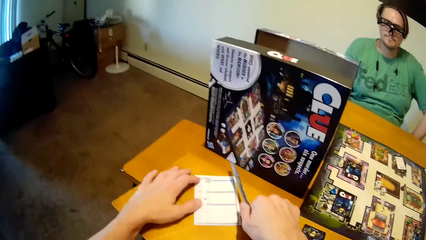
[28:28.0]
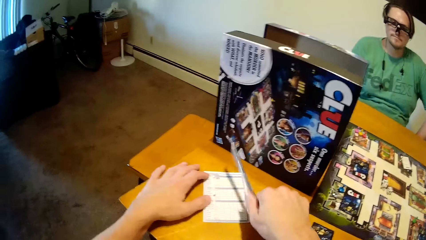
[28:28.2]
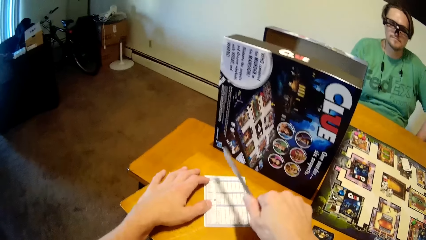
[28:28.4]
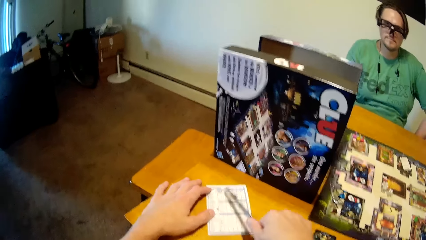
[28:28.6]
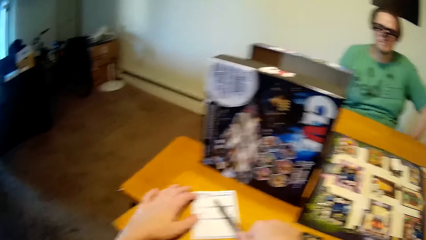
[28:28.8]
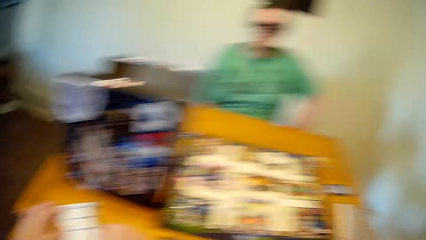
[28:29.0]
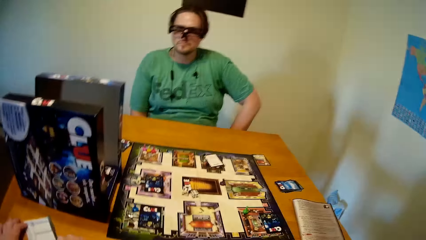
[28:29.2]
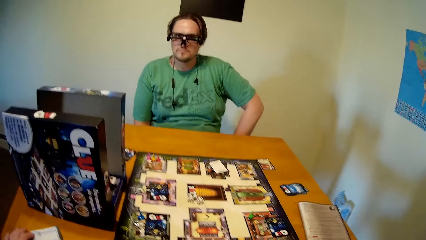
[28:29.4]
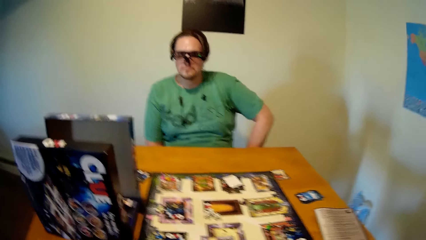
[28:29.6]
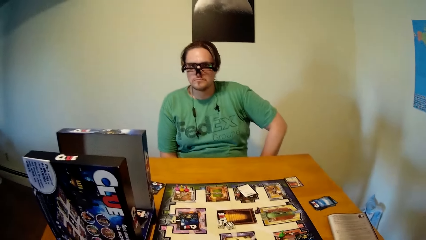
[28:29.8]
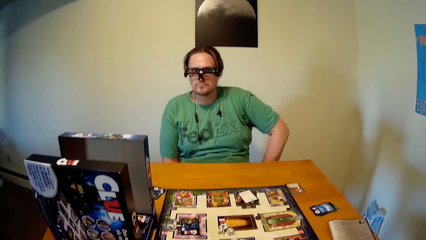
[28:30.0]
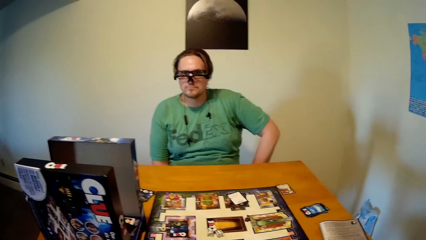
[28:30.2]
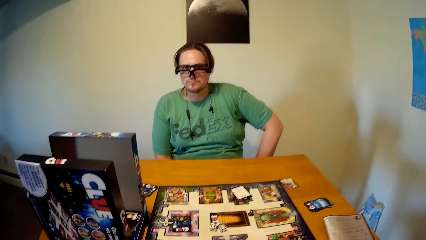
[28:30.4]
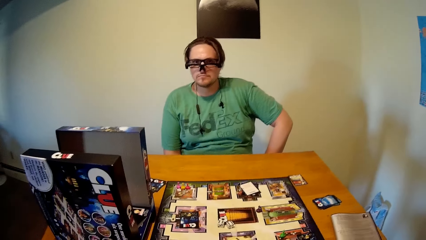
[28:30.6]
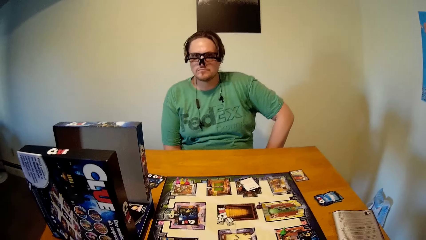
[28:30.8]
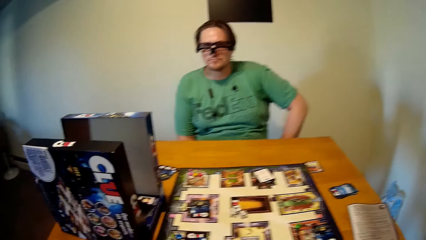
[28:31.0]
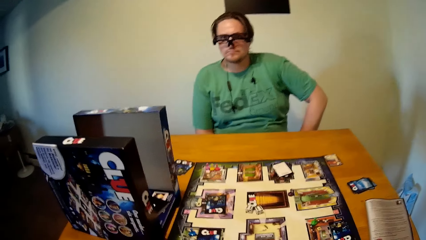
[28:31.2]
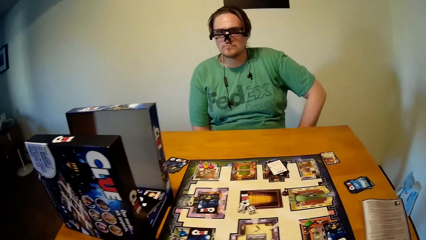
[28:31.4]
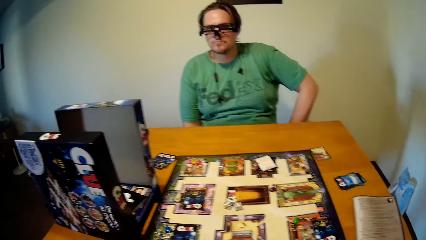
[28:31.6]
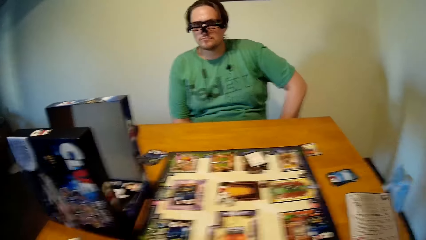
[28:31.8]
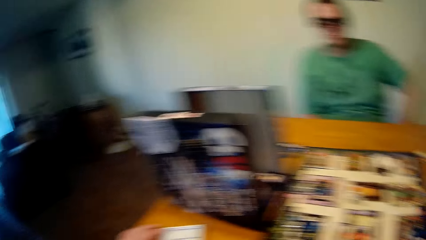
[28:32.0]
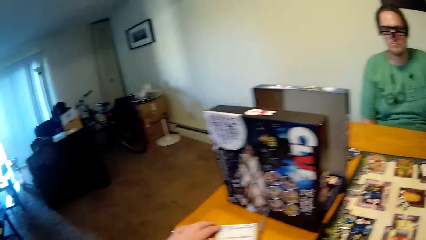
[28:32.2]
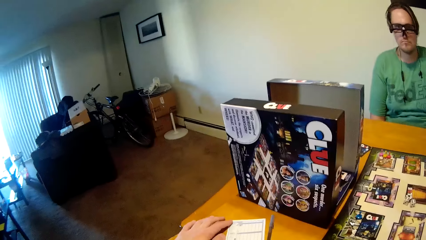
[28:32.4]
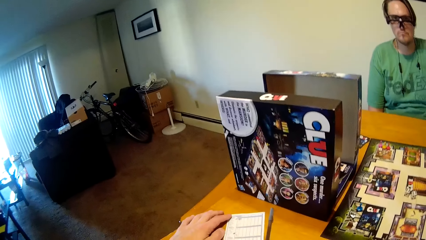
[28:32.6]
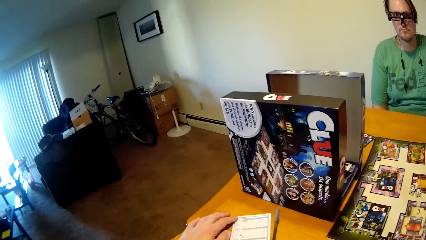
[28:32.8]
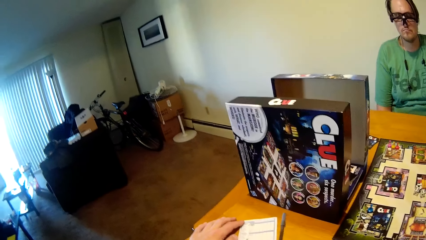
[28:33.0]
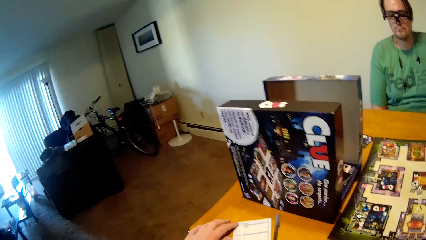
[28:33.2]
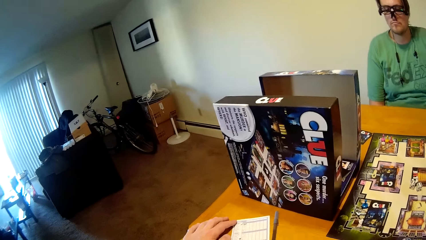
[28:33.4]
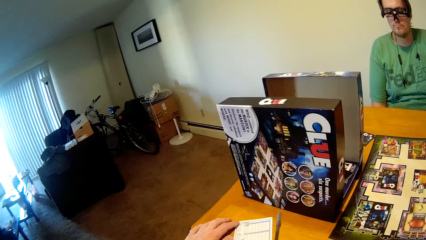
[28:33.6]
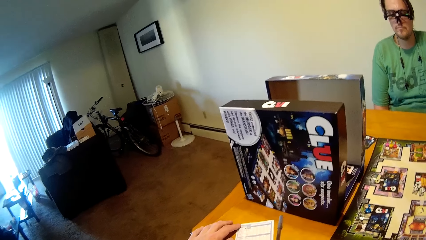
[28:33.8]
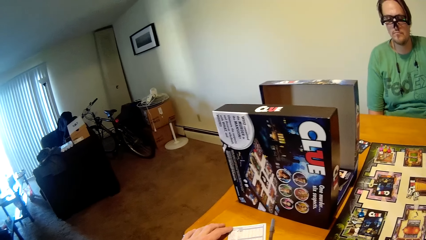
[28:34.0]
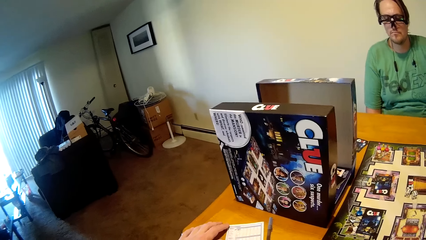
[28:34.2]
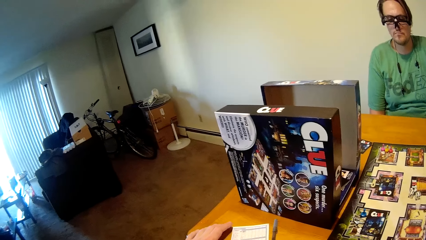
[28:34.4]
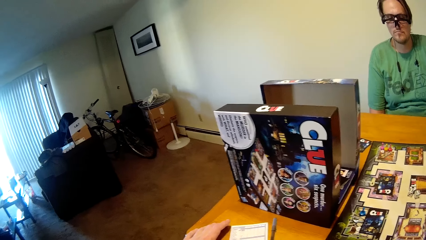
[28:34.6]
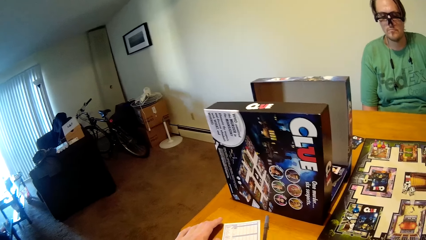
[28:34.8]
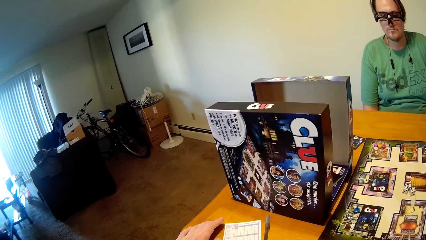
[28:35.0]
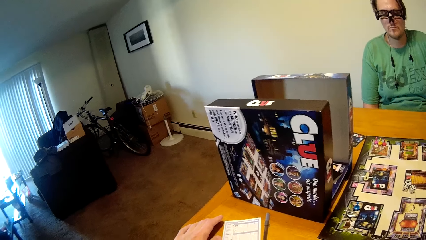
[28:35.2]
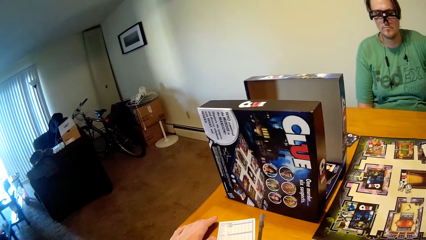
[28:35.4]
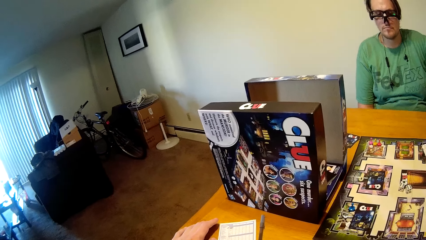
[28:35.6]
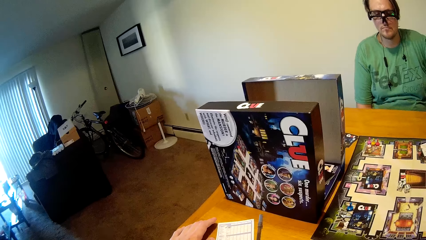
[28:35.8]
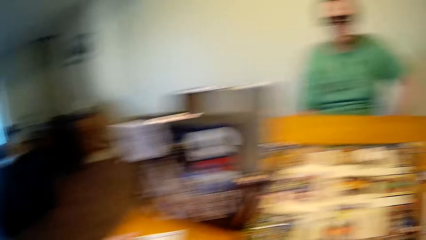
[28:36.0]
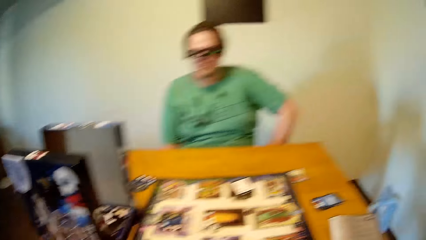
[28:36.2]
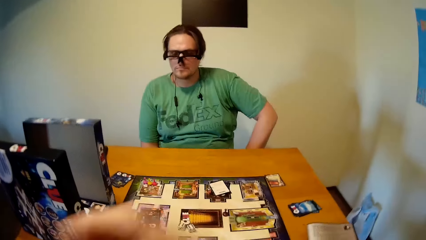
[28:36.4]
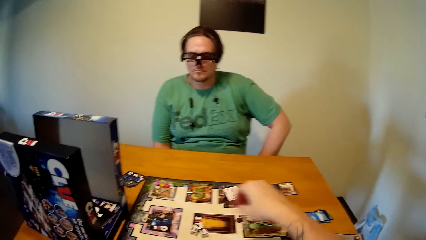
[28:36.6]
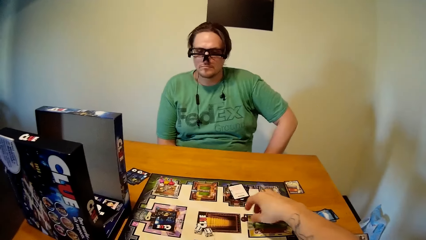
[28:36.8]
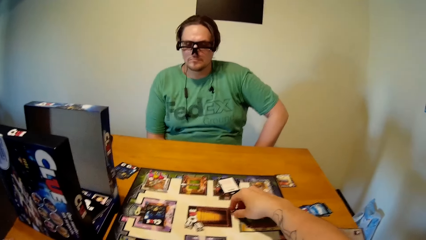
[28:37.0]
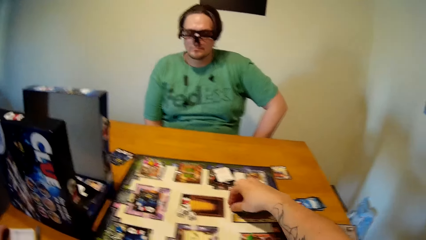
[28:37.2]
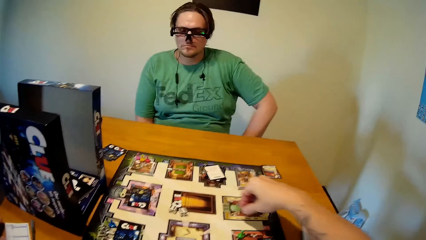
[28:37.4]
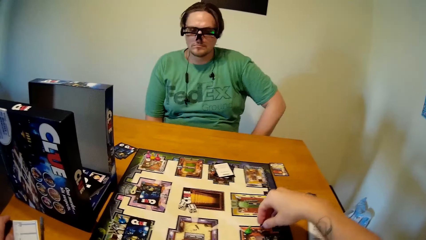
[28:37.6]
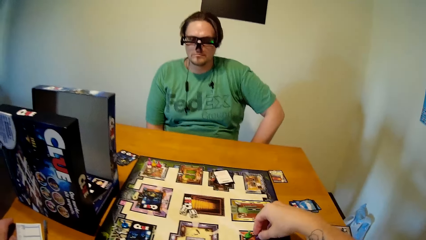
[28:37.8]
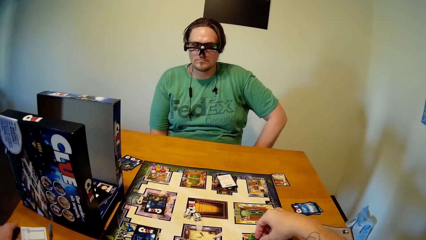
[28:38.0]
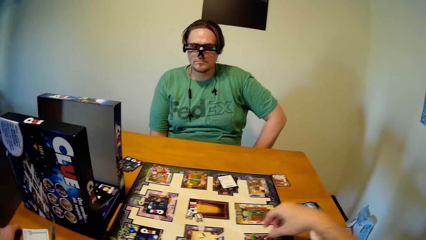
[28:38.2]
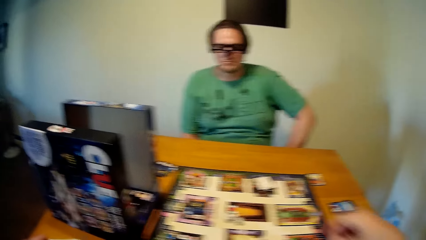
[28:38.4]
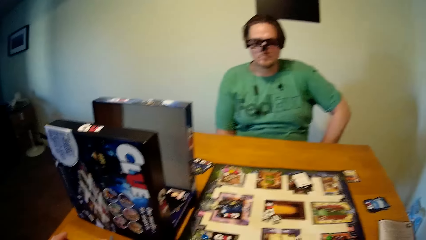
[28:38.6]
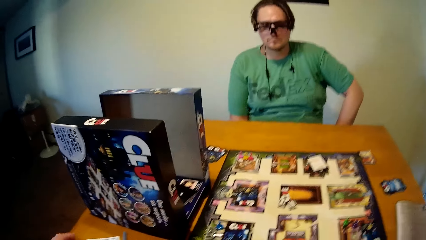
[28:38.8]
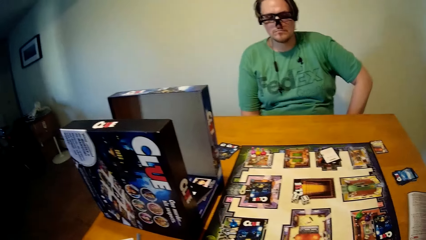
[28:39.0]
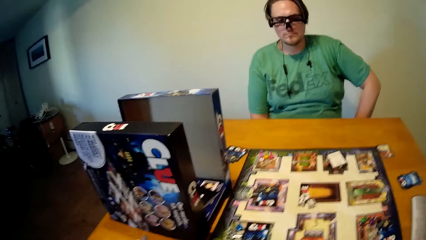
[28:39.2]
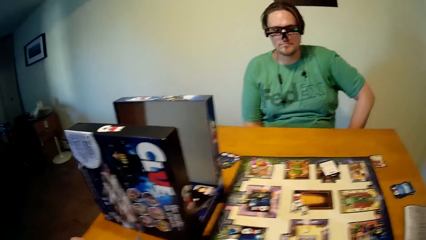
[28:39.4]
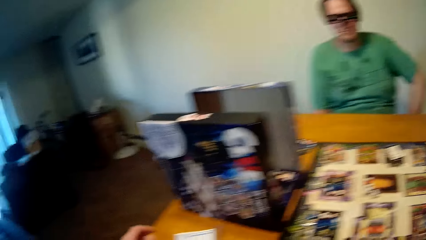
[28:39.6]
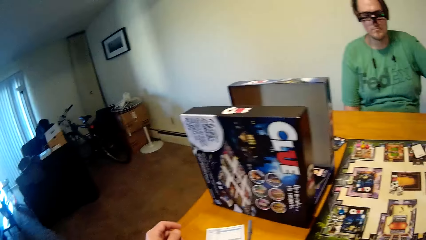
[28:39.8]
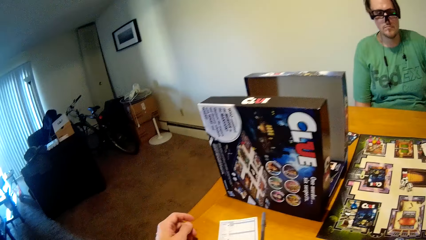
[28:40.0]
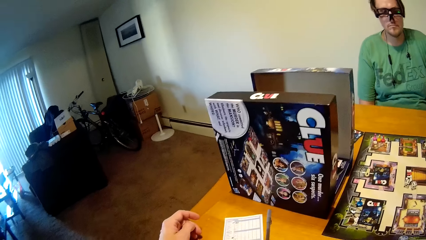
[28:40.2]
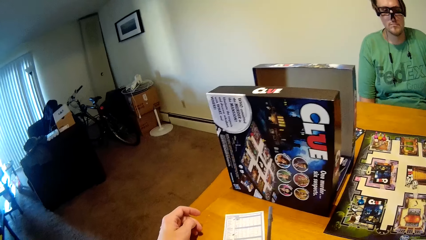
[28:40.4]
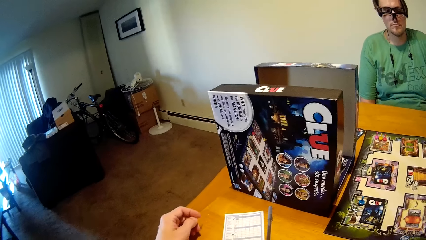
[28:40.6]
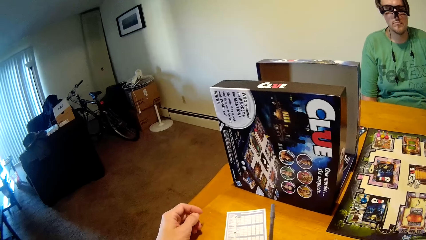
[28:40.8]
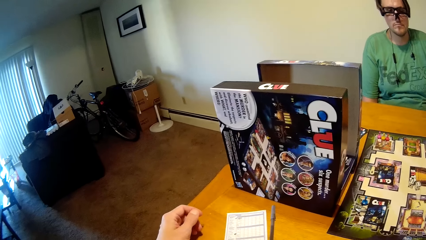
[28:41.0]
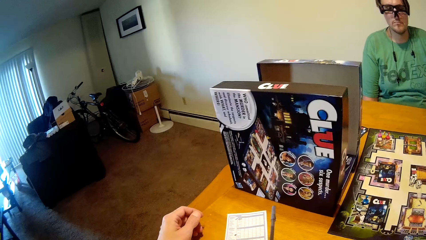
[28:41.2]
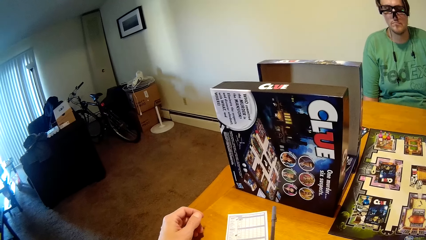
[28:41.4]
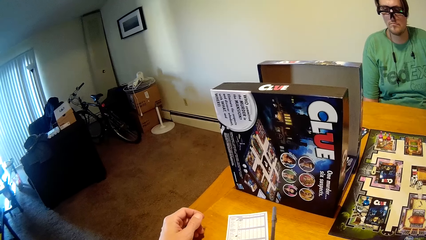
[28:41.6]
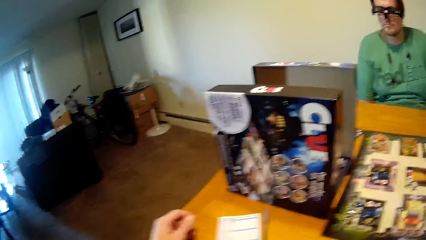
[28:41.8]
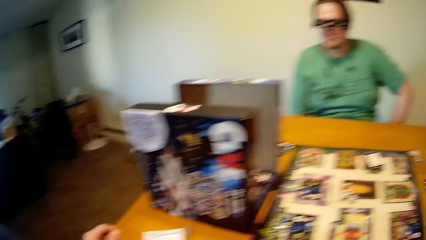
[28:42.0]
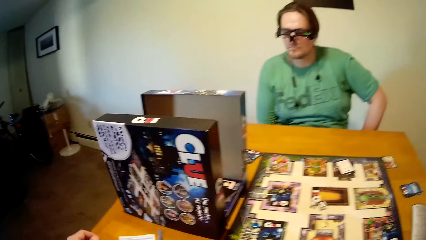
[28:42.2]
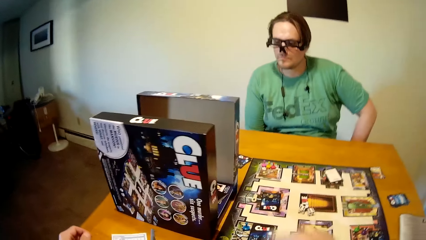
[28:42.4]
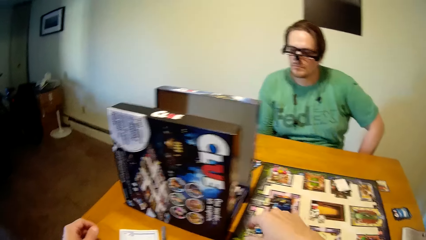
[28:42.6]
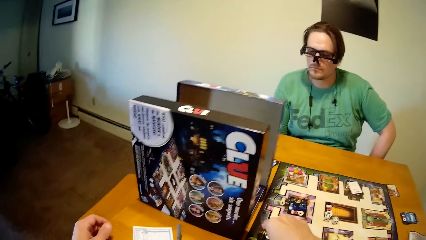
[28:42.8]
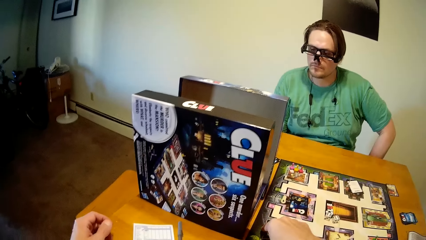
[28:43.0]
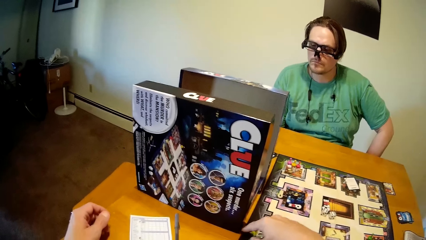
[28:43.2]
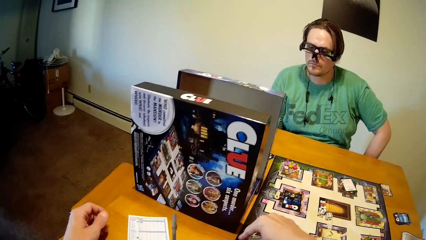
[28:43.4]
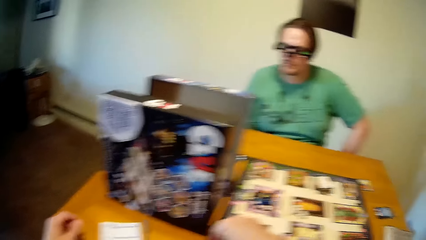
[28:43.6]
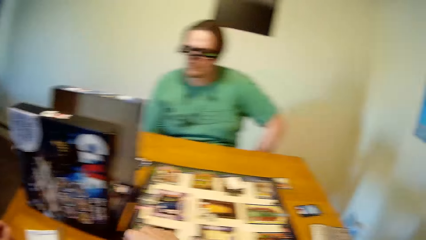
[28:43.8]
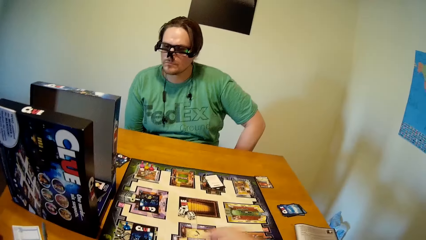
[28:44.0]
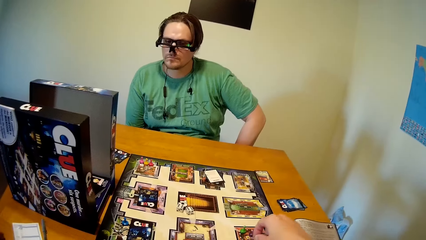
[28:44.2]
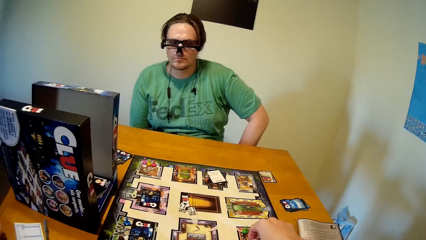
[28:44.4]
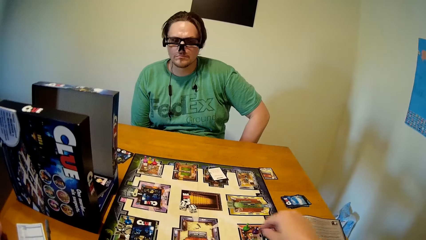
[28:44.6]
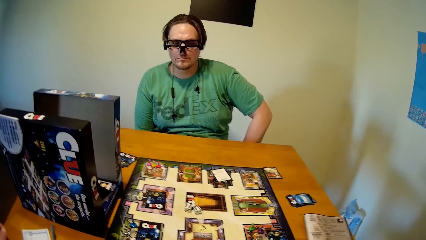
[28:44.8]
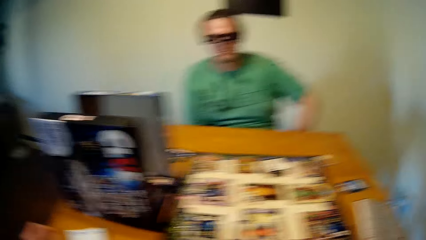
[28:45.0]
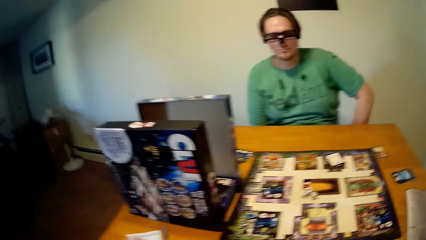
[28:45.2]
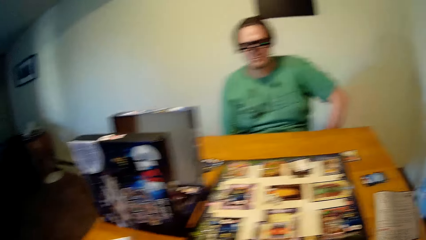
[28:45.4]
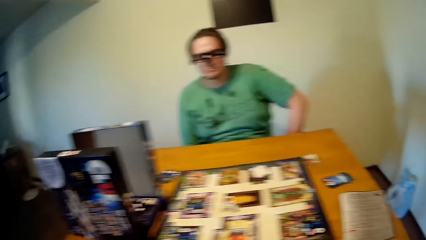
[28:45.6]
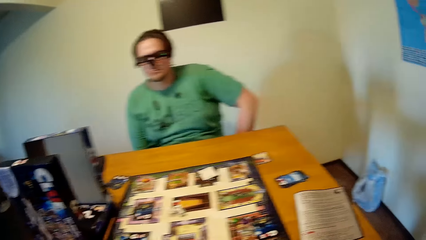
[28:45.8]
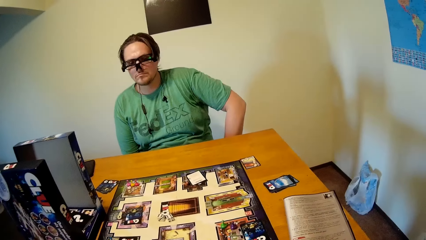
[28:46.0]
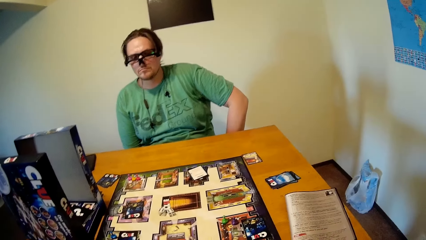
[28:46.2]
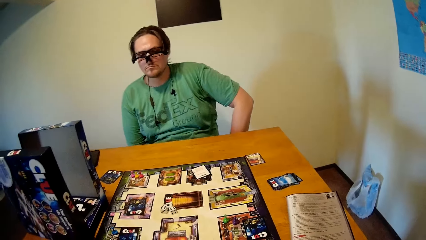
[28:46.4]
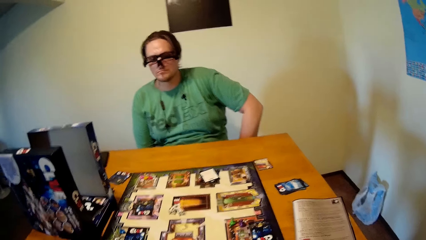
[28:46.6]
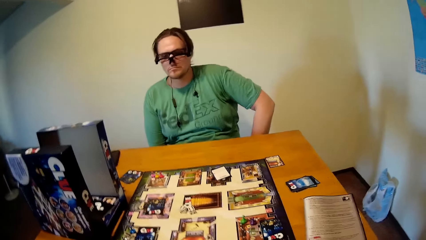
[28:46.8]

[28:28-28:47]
The camera wearer hits the pen on the table. They move a piece on the board. They move a piece on the board again.
